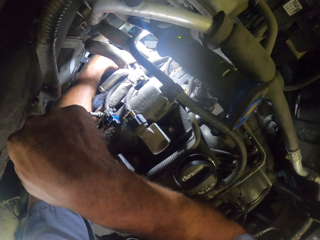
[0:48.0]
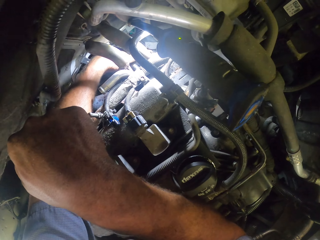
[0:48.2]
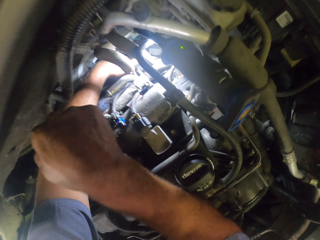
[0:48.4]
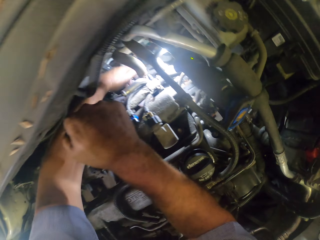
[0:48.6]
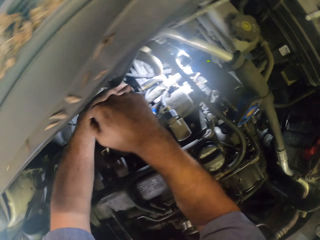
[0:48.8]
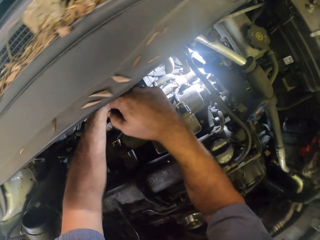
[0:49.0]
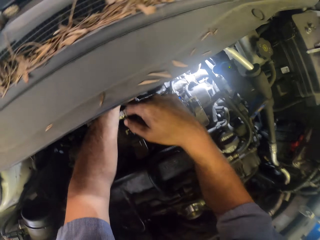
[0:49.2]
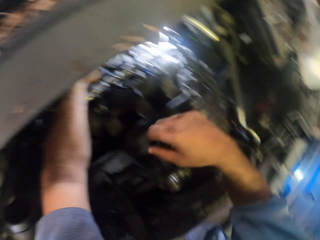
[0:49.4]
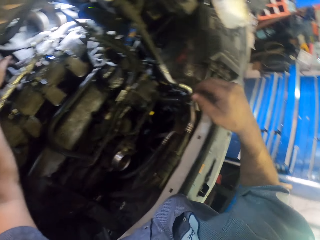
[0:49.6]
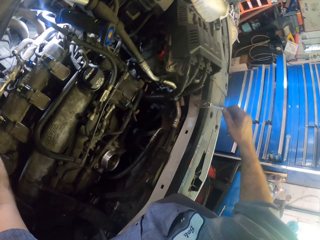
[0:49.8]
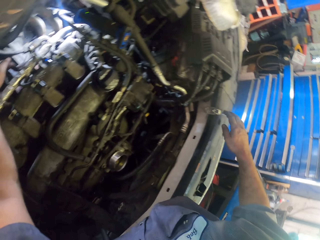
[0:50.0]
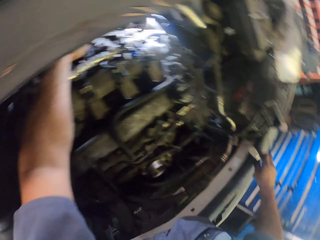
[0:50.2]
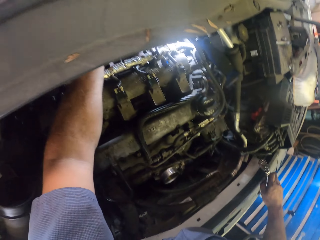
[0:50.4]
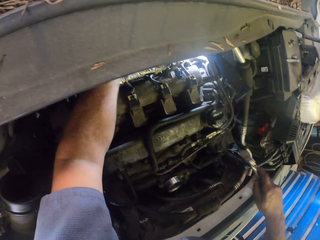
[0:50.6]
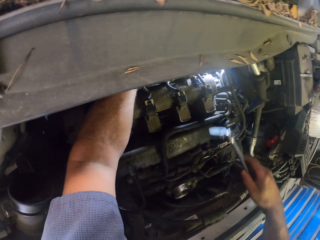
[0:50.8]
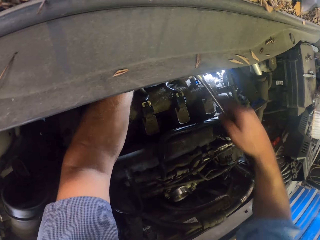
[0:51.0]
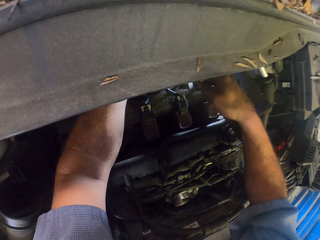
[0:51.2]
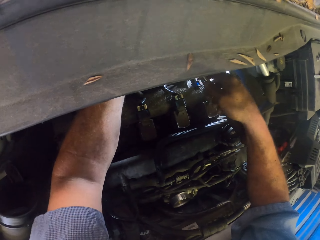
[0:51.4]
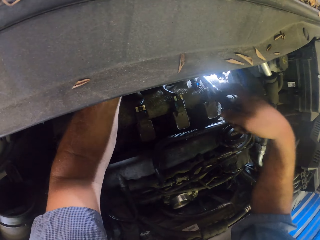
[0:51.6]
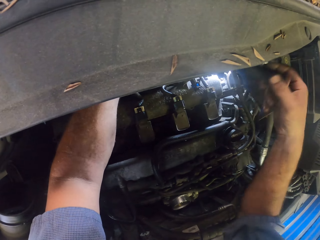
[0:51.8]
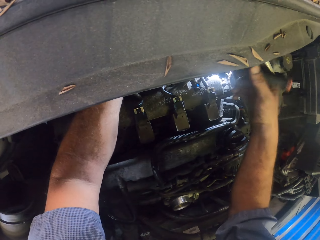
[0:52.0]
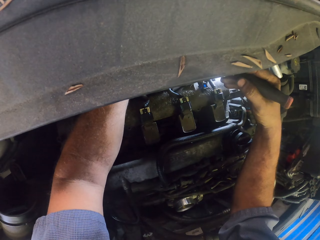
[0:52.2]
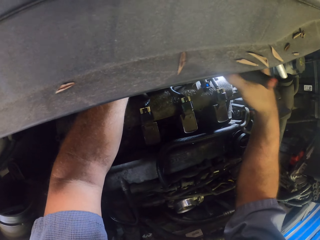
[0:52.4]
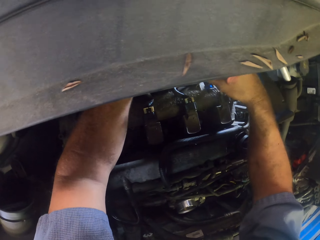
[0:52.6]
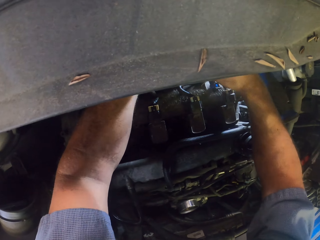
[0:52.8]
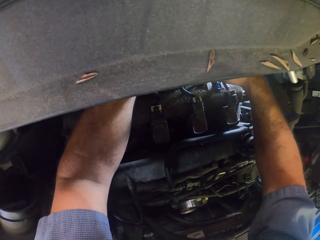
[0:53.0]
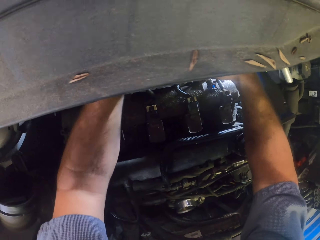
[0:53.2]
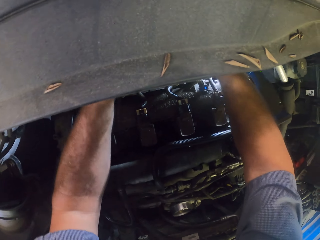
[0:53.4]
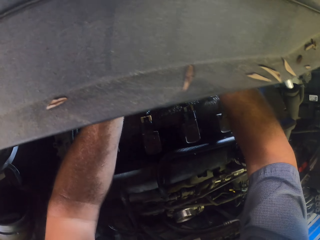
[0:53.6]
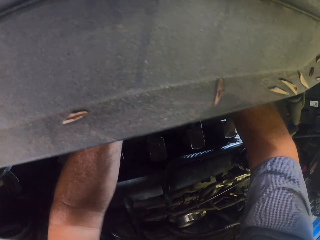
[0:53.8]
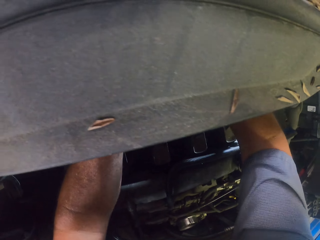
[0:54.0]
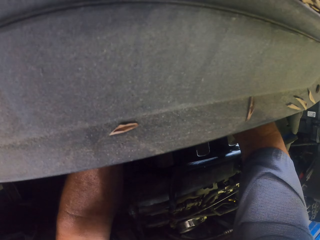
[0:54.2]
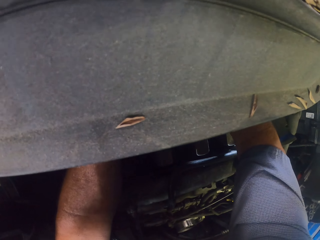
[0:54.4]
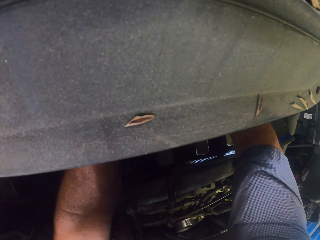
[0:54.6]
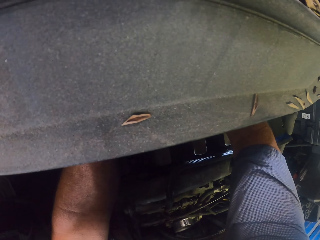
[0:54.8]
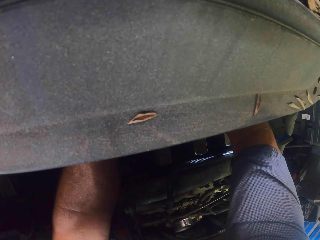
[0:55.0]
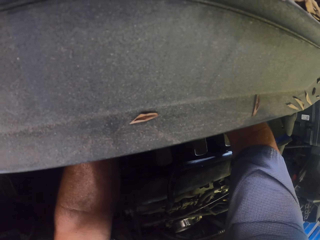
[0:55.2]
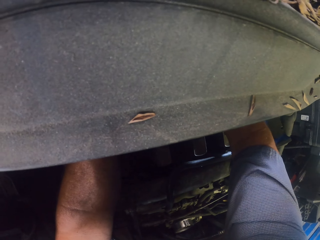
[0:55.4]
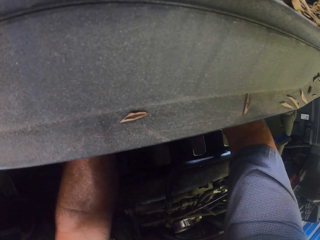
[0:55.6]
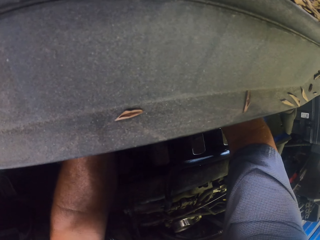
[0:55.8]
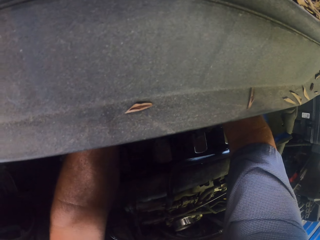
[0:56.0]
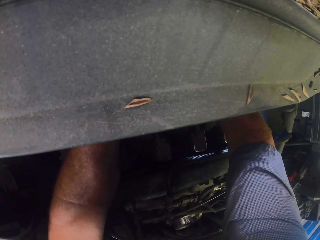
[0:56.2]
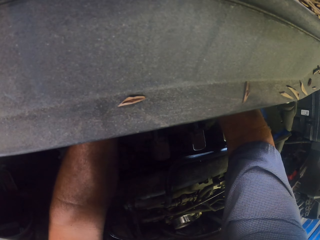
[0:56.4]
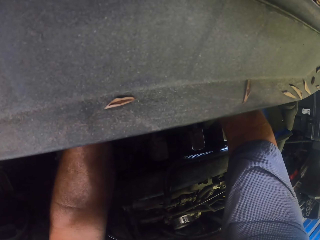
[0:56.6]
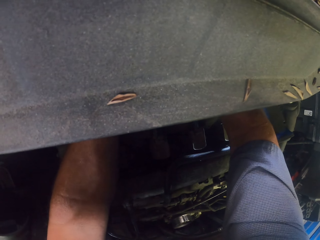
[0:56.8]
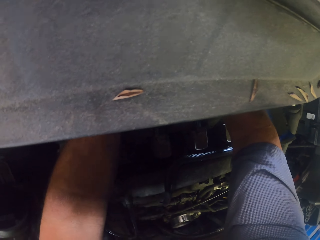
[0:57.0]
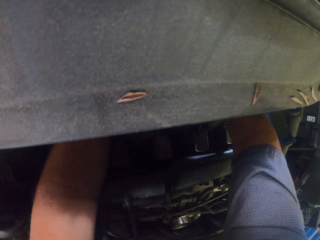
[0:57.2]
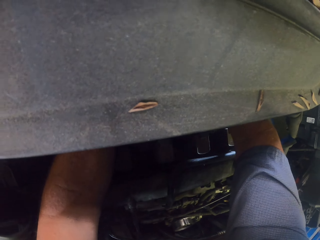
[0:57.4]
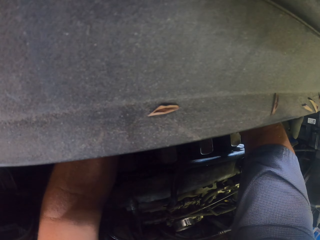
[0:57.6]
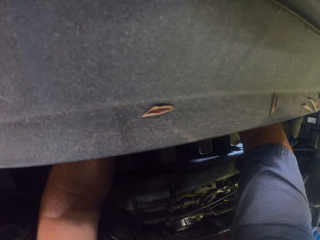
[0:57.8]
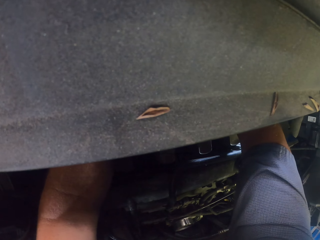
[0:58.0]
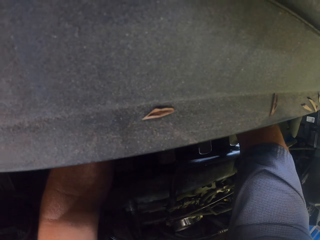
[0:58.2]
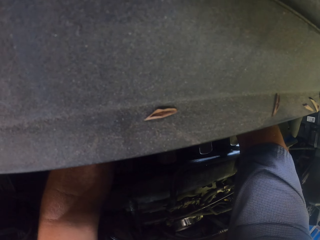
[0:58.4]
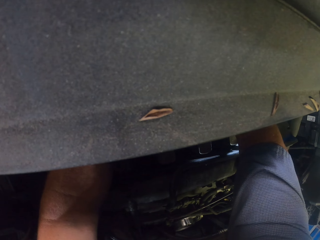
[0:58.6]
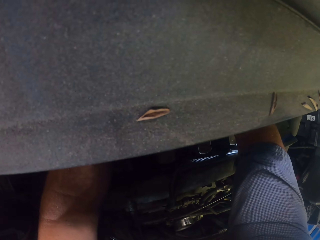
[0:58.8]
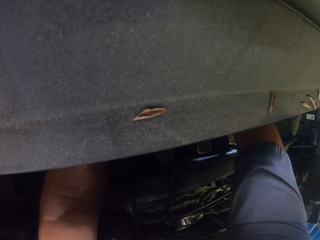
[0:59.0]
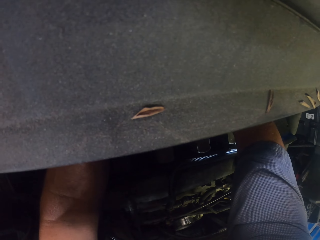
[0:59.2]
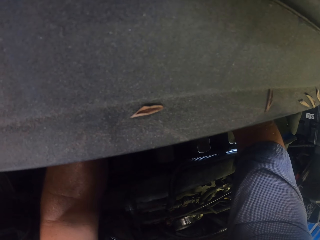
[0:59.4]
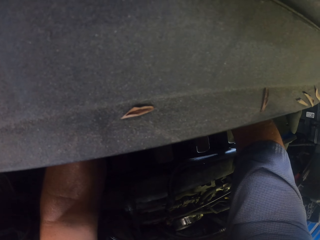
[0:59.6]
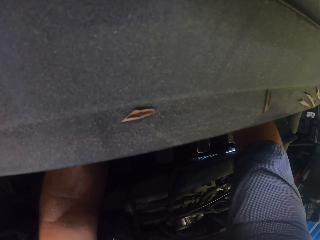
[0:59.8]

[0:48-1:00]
The camera wearer picks up a socket wrench. They fix the car engine with the socket wrench.

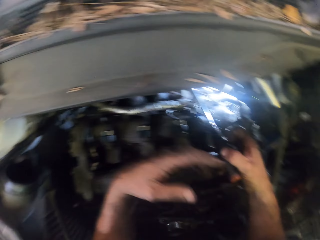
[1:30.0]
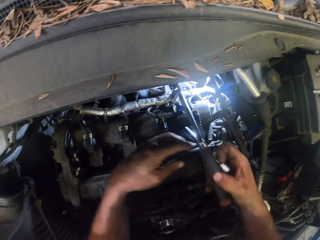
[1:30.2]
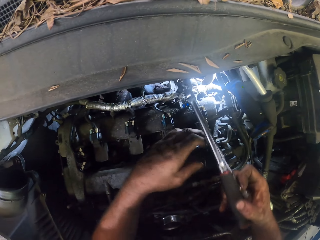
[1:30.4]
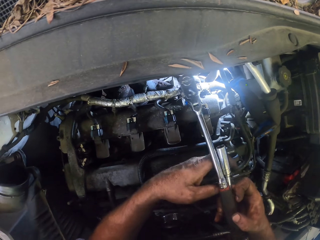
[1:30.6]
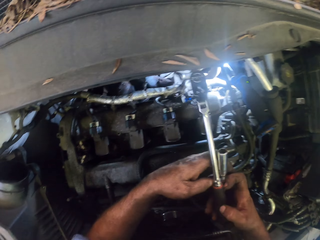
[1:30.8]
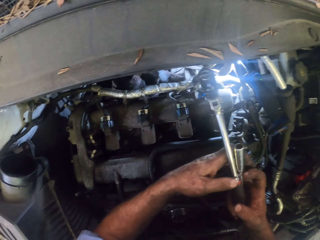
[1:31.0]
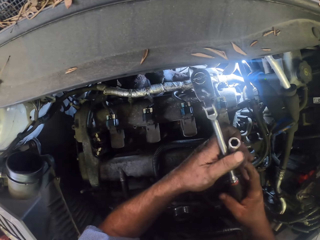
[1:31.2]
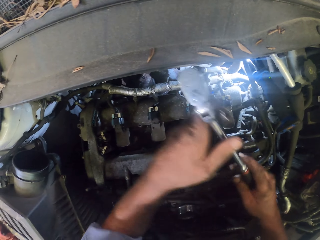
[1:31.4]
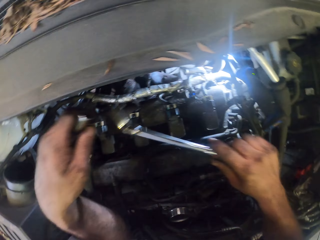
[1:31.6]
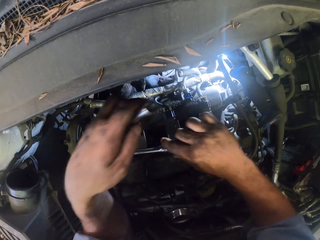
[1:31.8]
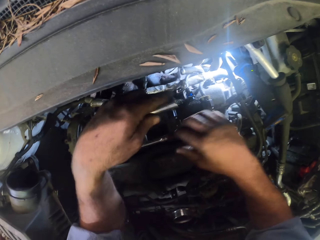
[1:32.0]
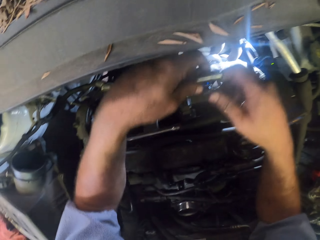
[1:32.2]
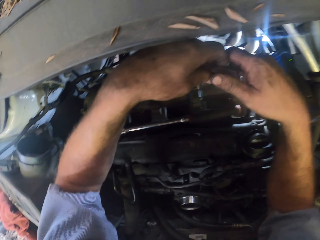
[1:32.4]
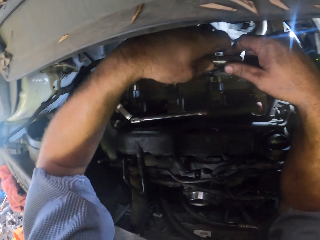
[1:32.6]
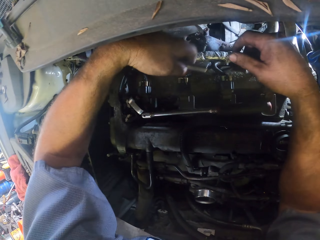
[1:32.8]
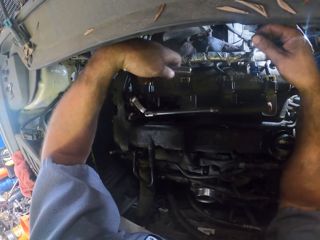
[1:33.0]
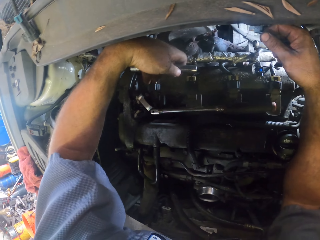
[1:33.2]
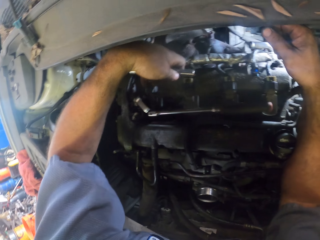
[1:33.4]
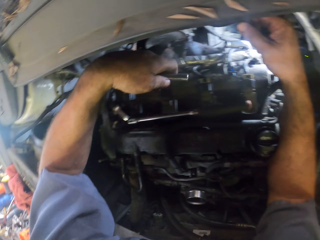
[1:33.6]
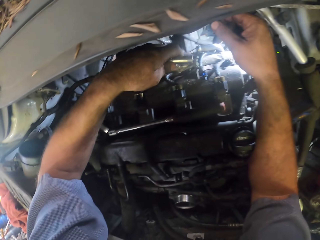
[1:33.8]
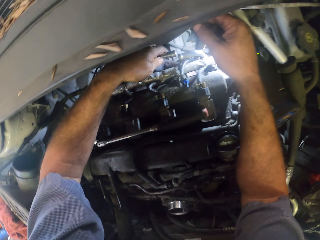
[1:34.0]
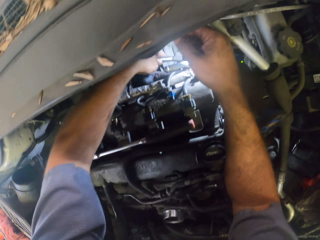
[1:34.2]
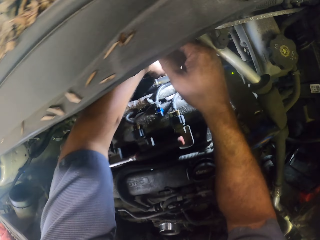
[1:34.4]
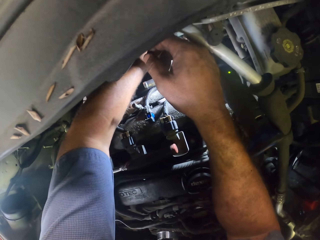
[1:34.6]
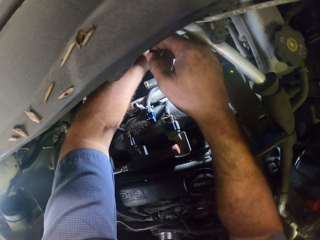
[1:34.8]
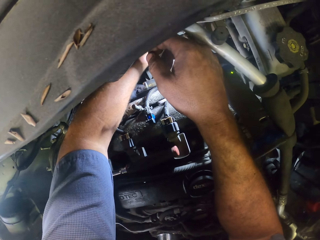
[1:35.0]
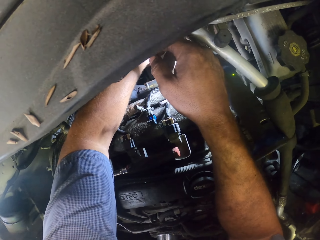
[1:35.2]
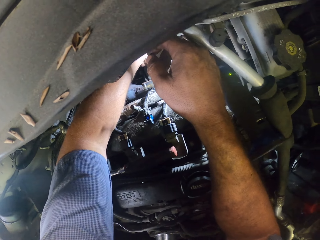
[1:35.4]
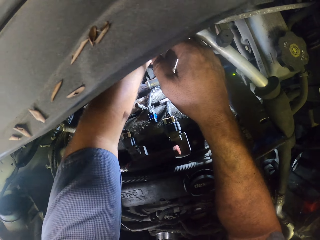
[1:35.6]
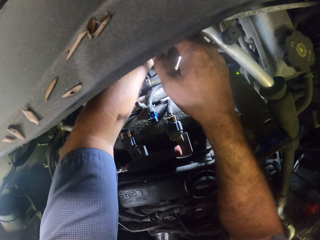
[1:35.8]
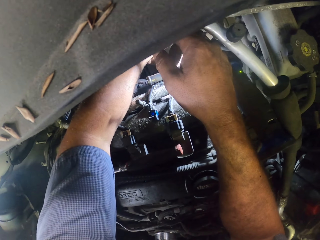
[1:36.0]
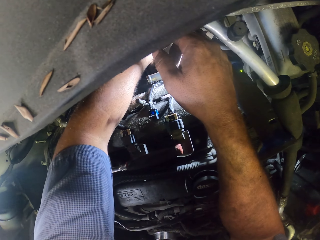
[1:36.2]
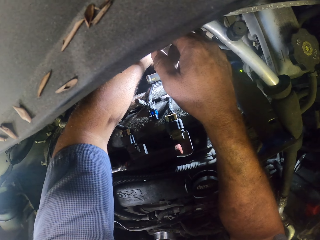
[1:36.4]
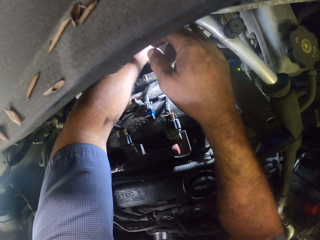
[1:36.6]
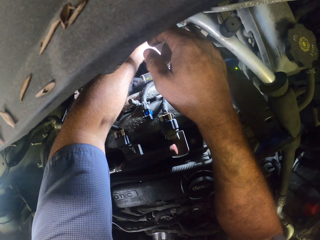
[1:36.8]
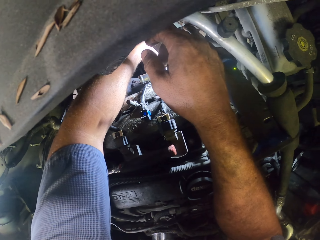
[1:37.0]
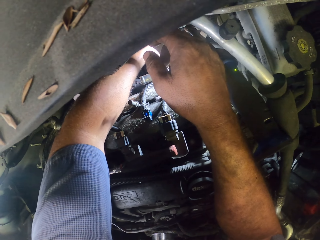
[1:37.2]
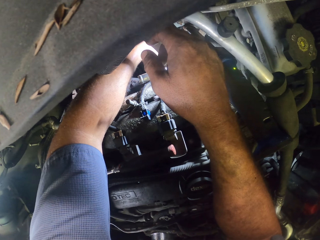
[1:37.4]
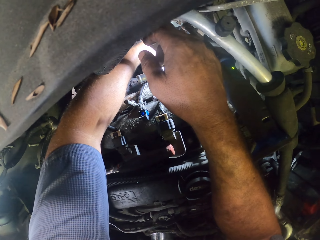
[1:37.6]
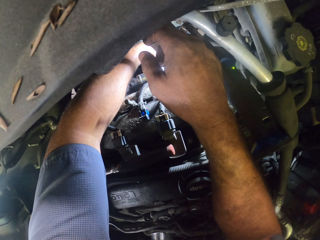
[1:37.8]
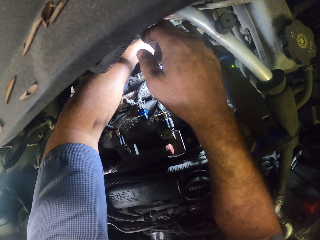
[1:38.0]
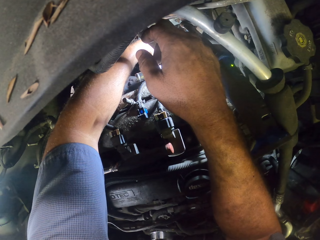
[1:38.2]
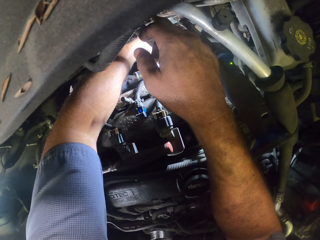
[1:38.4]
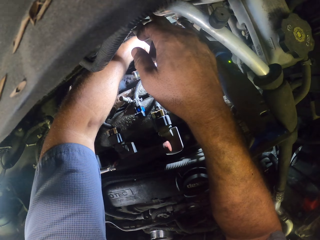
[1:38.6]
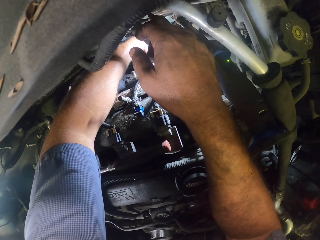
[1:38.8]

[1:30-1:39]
The camera wearer puts the socket wrench on the car's engine. They fix the car engine with a metric double-ended swivel head wrench.
